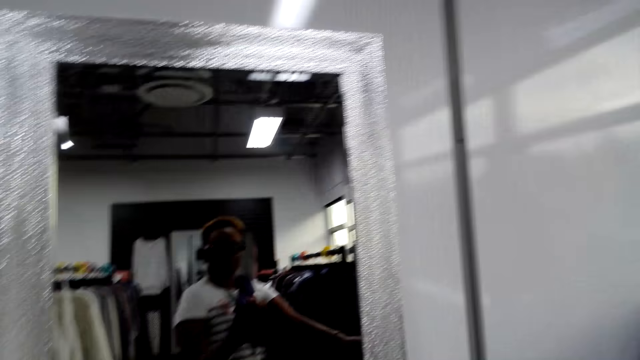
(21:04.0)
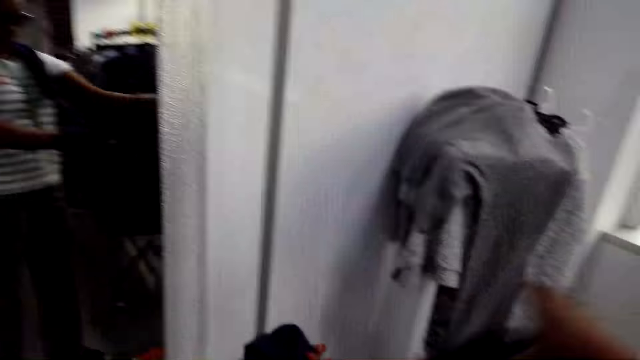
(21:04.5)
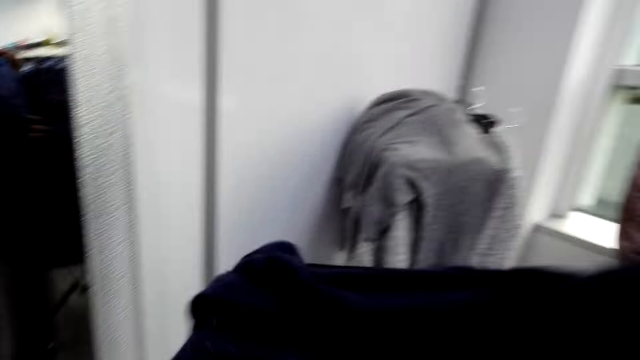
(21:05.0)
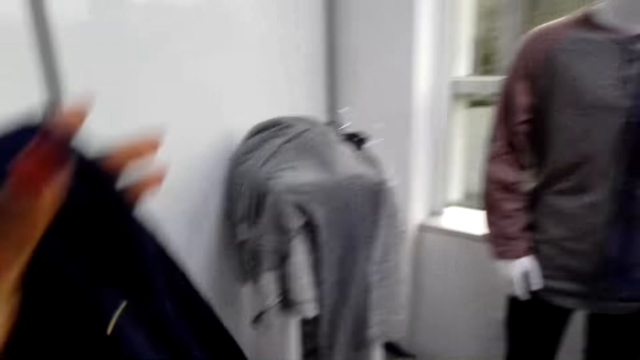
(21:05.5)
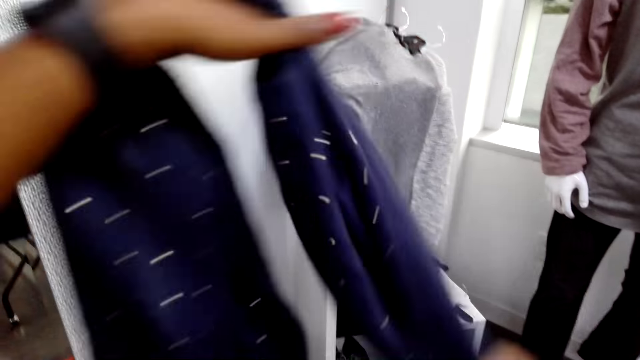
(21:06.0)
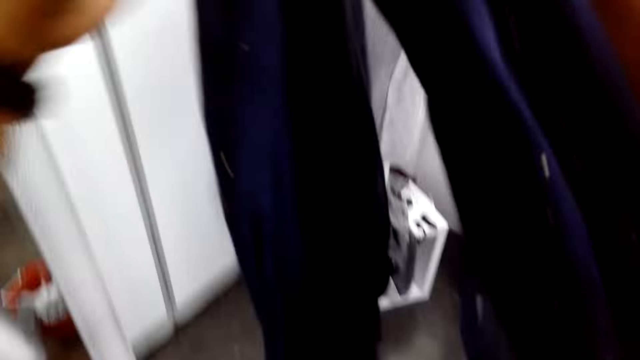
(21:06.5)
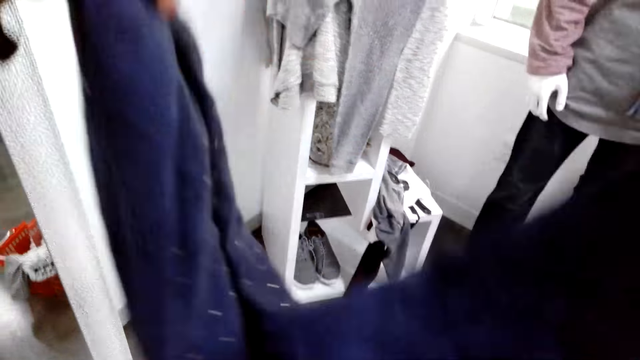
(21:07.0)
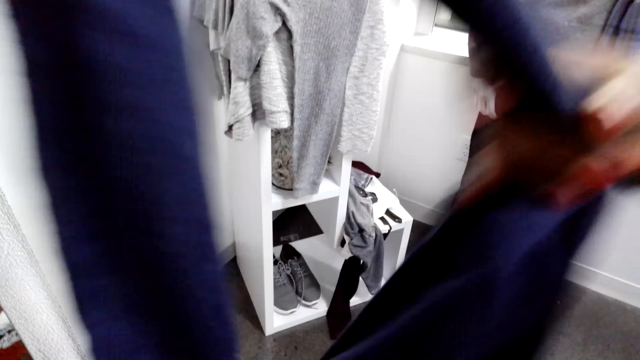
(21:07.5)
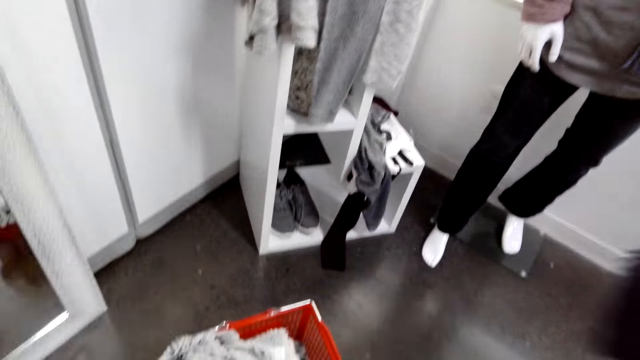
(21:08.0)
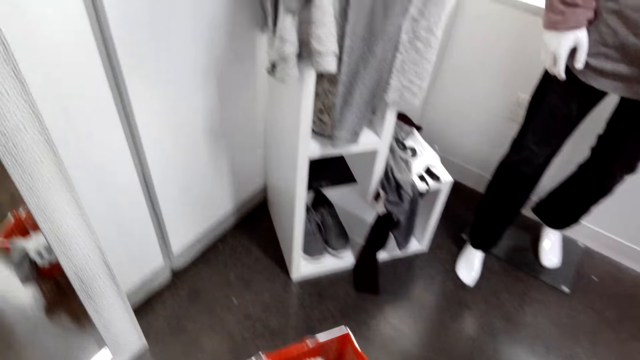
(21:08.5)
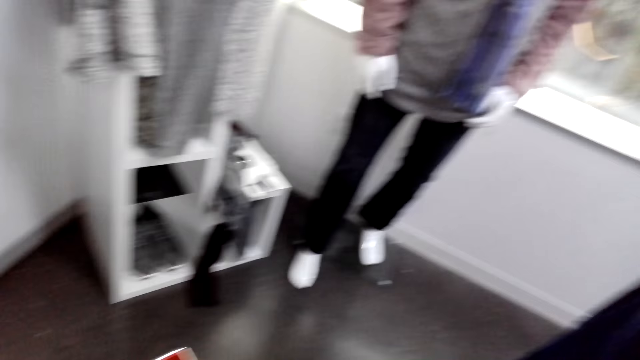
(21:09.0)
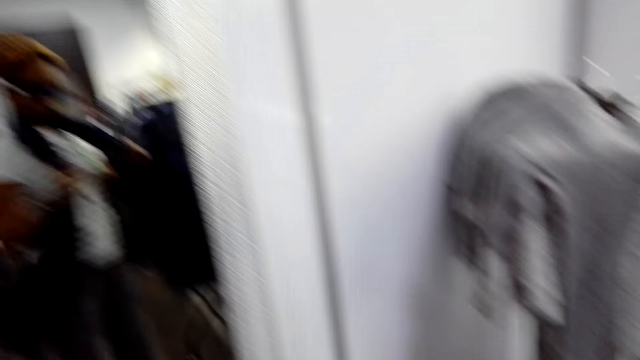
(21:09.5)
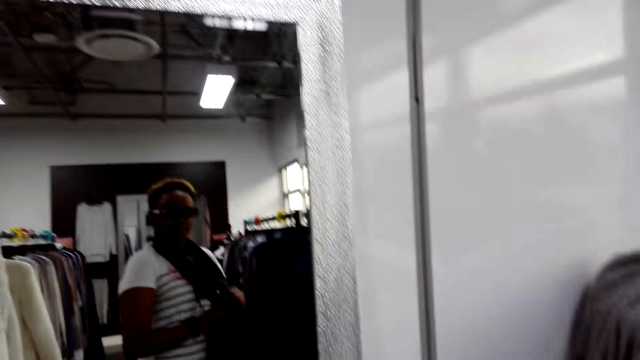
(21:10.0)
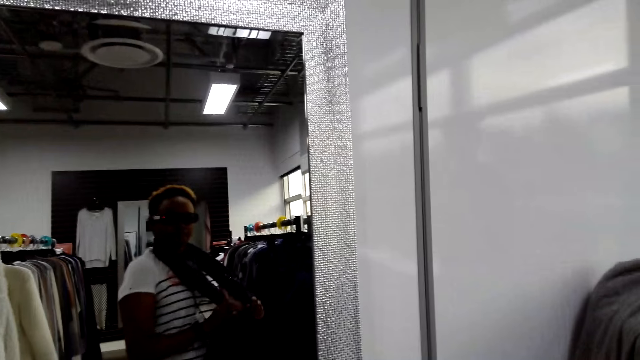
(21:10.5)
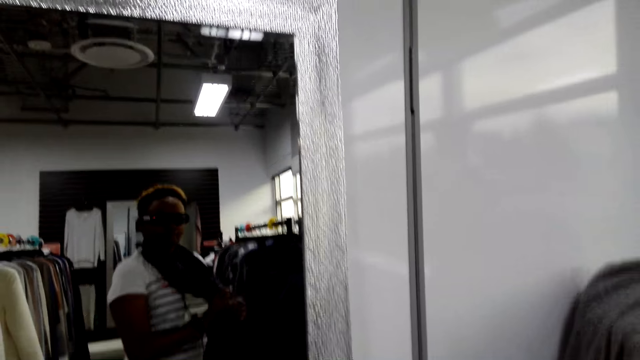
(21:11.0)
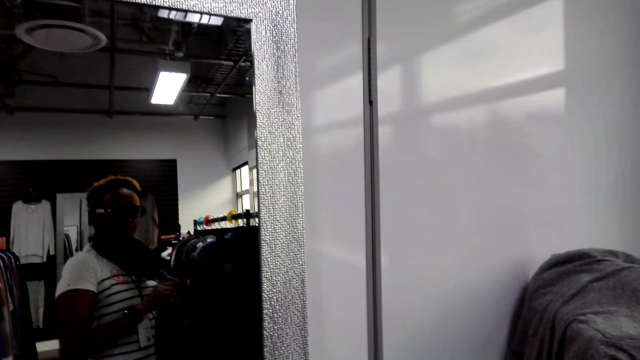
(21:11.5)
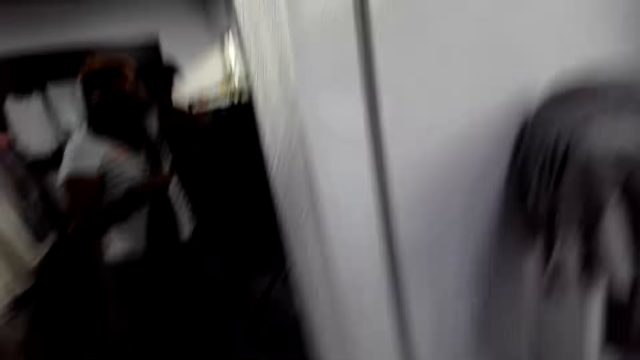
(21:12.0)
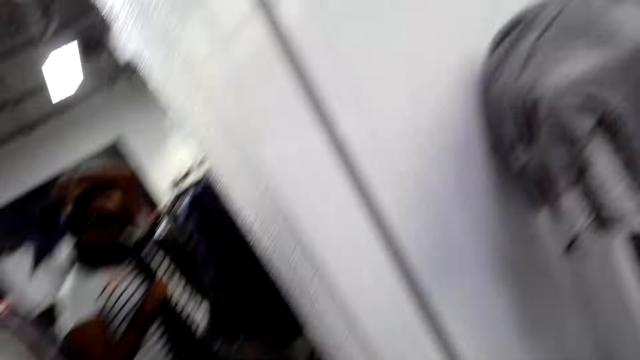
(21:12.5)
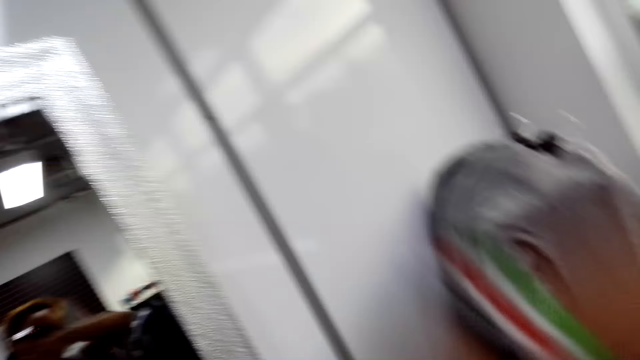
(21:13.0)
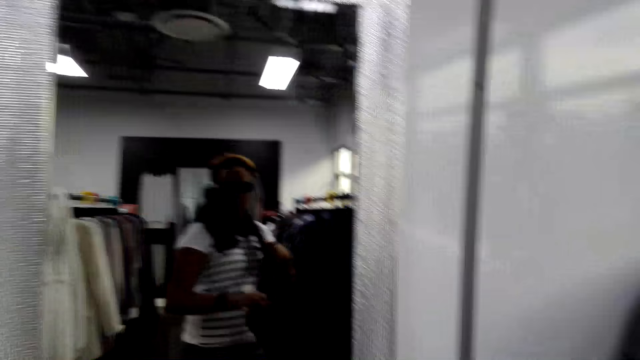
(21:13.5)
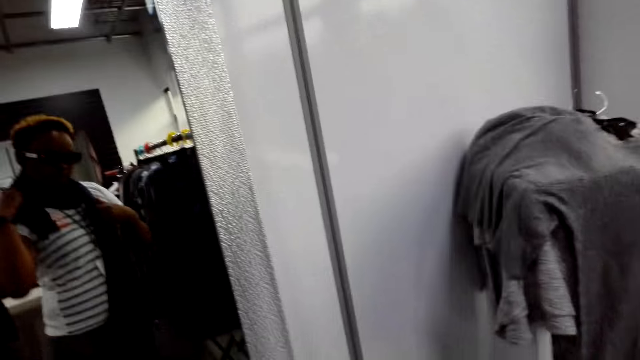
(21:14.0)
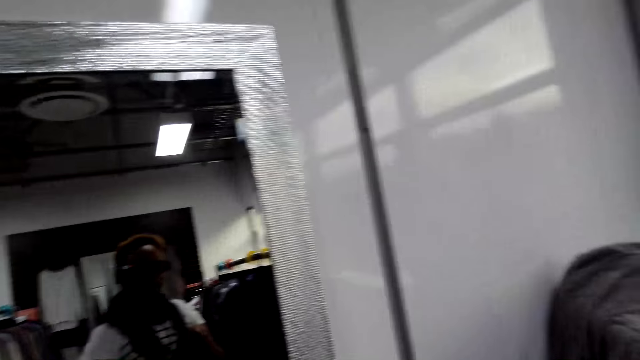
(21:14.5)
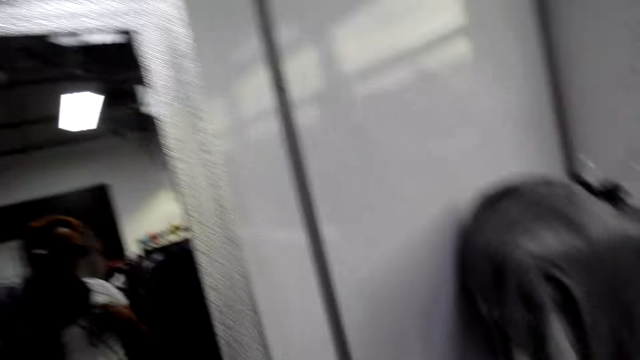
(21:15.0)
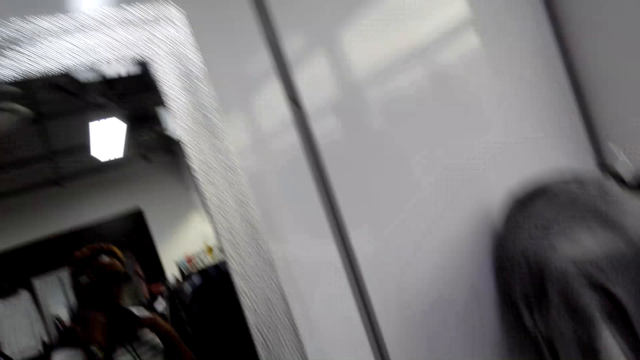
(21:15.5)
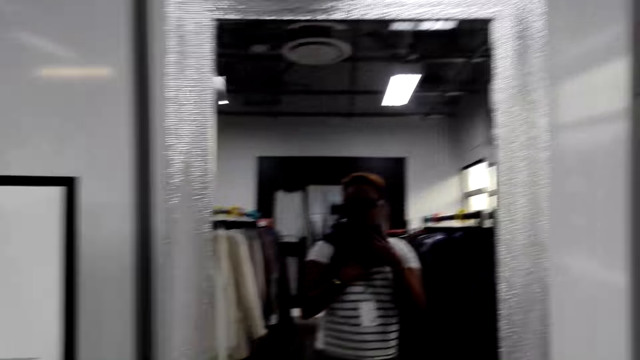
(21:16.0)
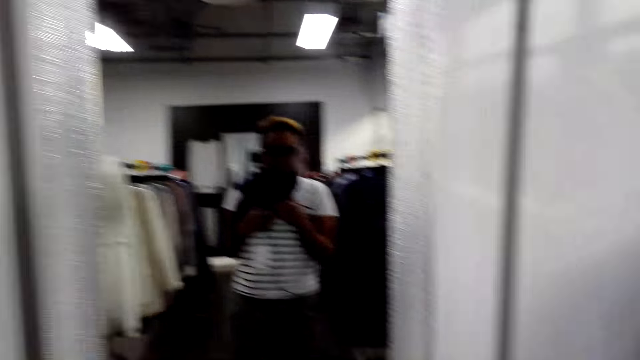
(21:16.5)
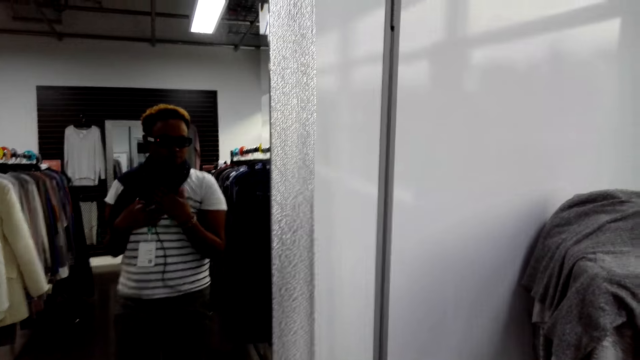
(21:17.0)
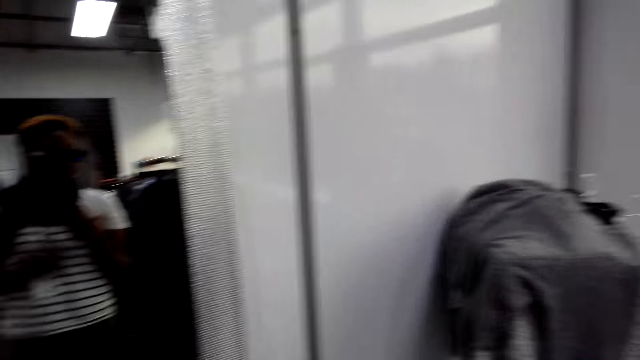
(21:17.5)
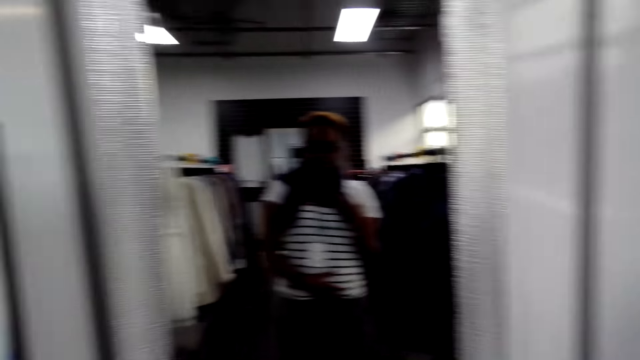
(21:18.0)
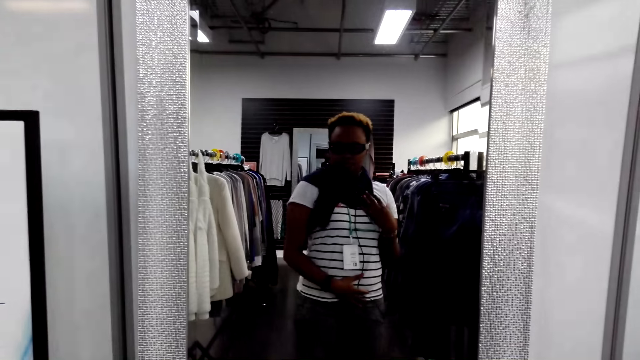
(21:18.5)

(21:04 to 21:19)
The camera wearer puts on the scarf. They fold the scarf and put on the scarf. They turn around. They look at themselves in the mirror.

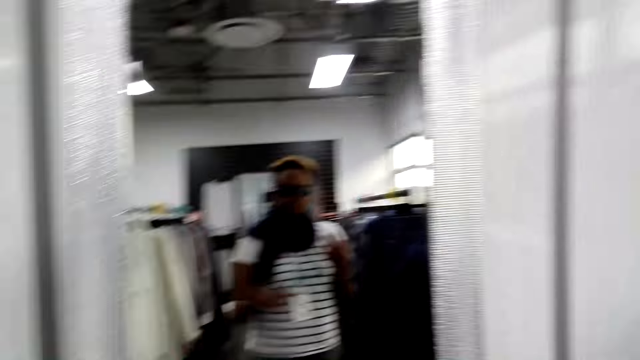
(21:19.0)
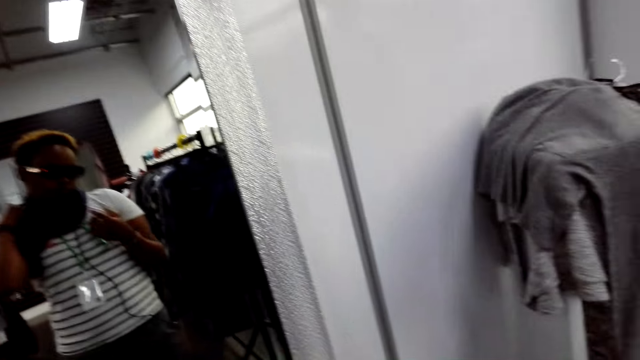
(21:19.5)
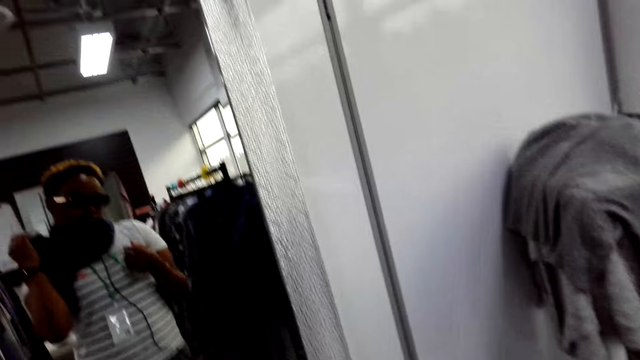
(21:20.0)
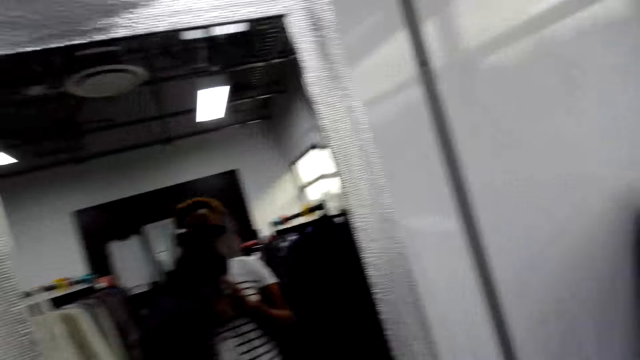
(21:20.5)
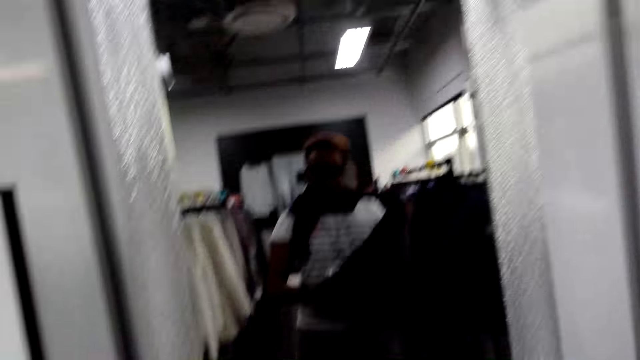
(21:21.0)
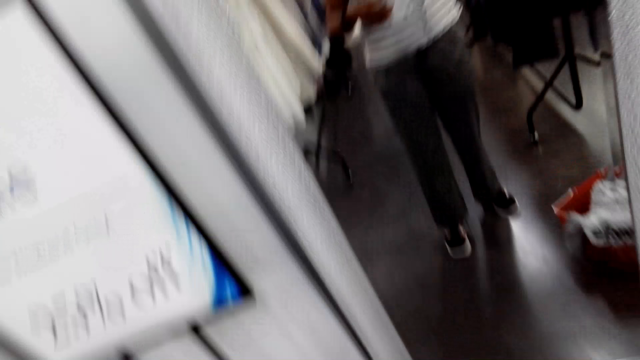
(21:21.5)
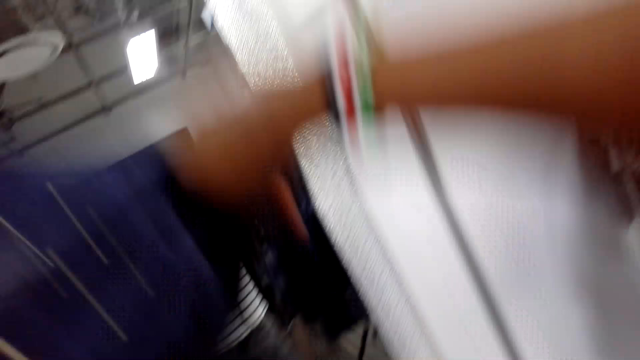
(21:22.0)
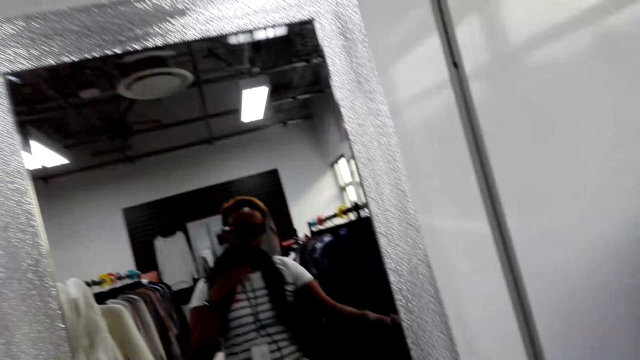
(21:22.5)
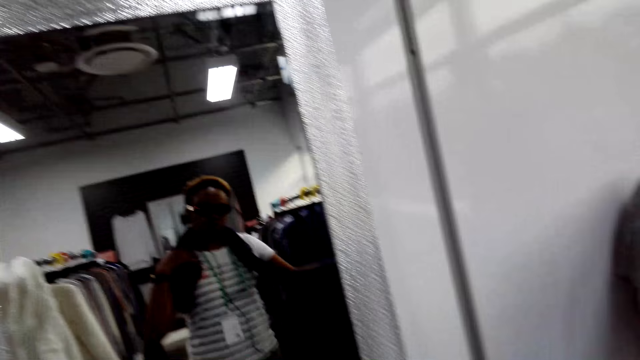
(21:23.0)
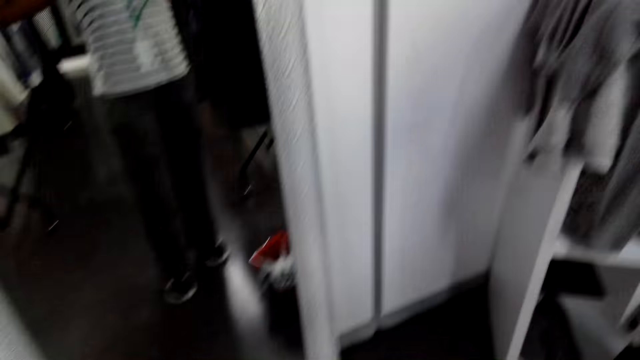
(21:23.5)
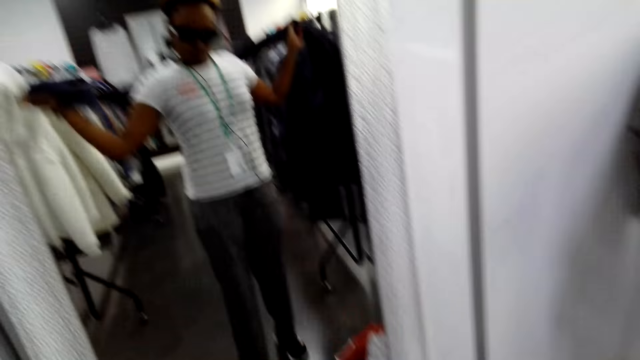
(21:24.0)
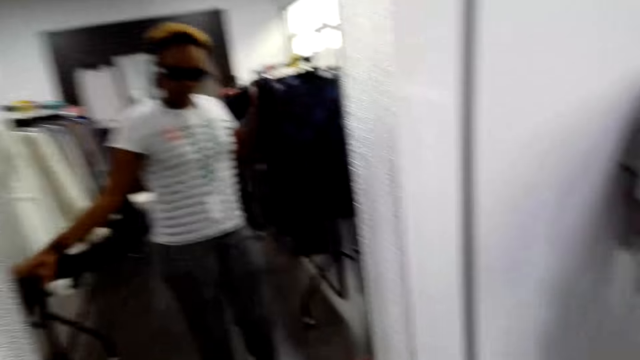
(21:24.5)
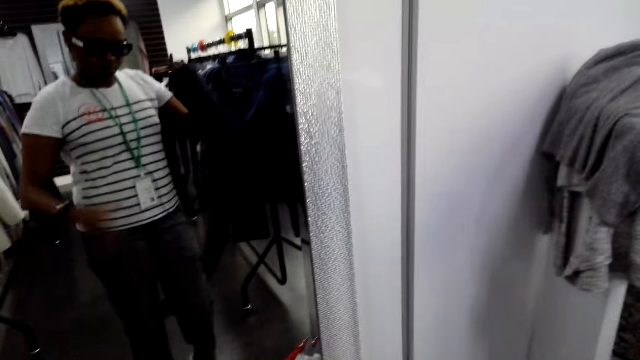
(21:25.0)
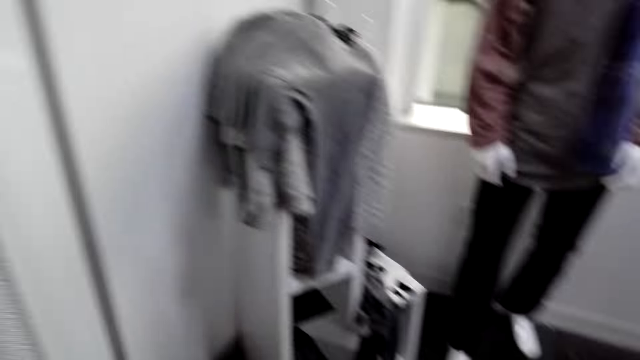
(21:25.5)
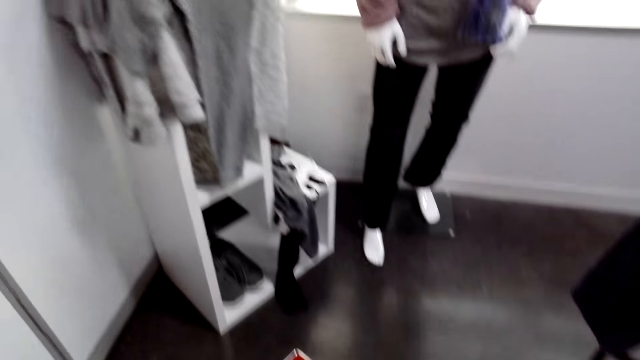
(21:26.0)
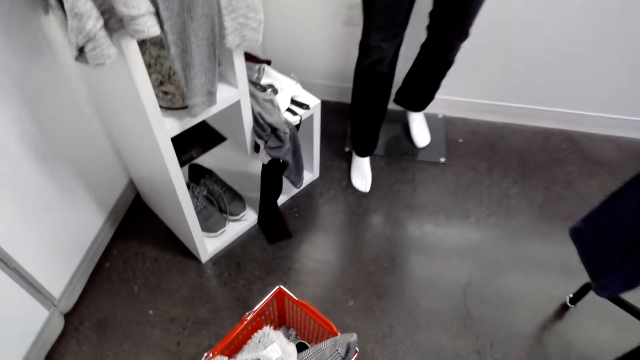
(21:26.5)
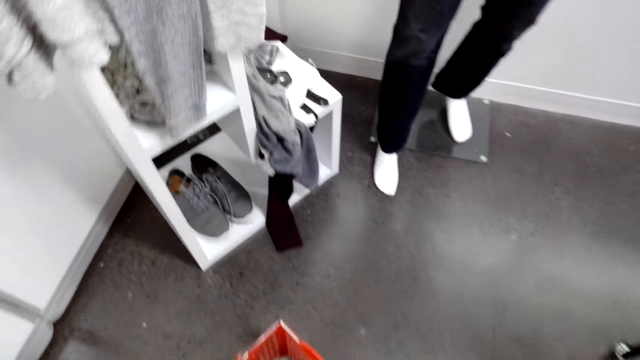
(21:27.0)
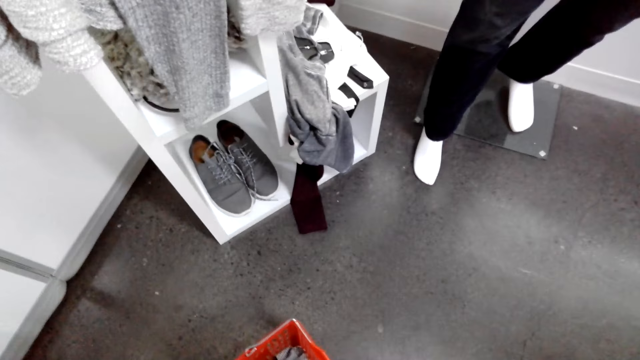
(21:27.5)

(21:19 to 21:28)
The camera wearer removes the scarf. She removes the scarf. She moves her body.
